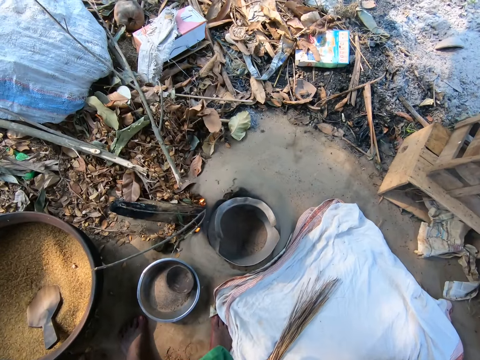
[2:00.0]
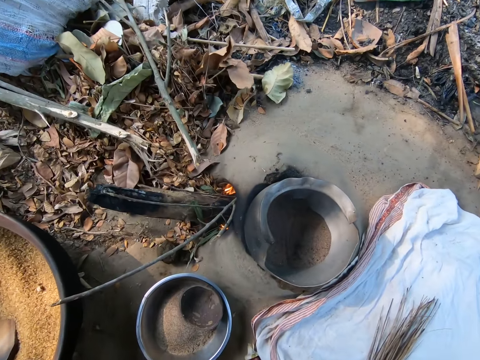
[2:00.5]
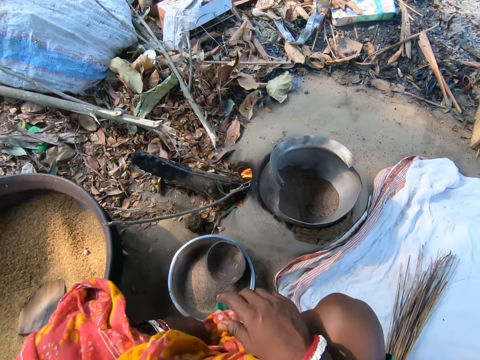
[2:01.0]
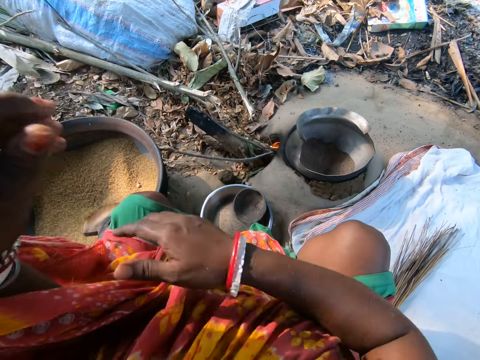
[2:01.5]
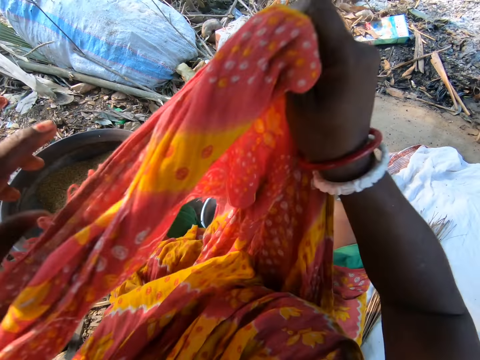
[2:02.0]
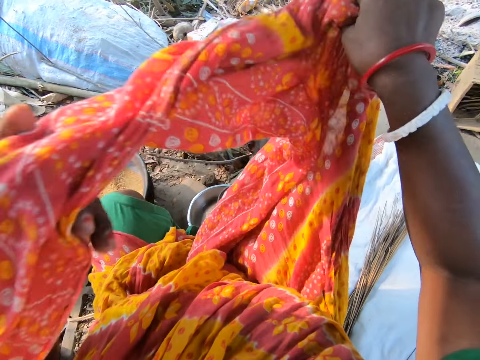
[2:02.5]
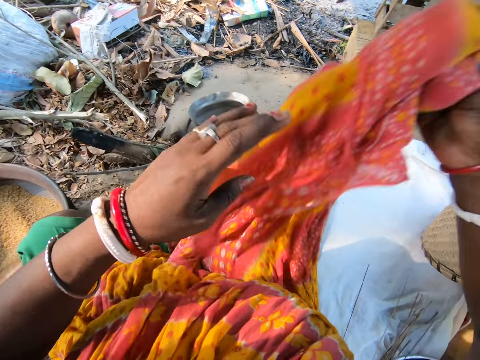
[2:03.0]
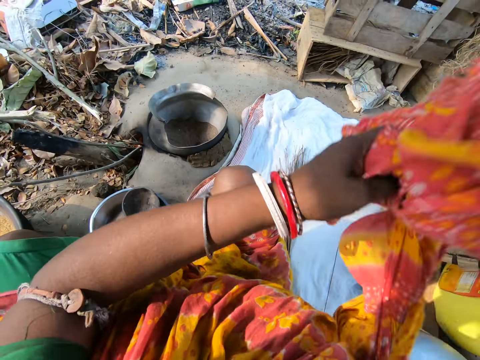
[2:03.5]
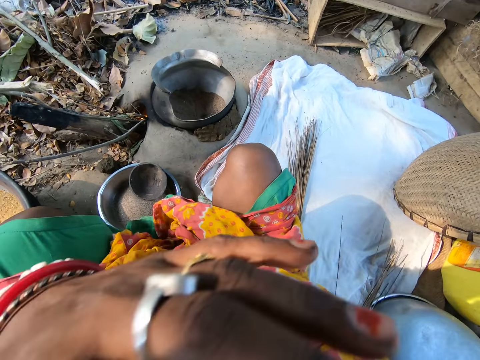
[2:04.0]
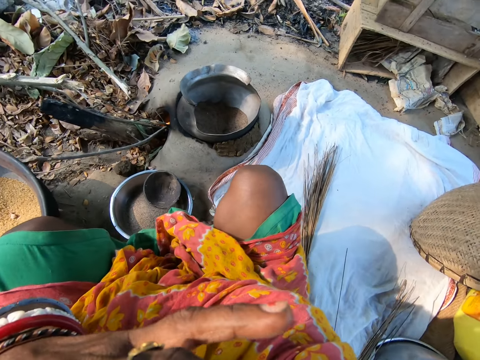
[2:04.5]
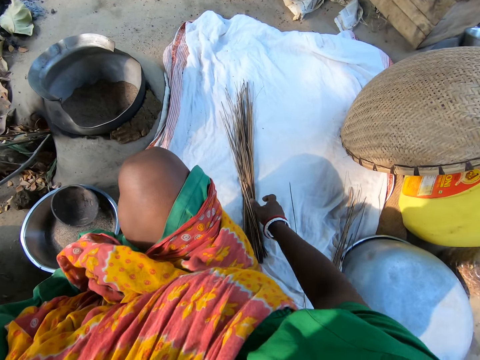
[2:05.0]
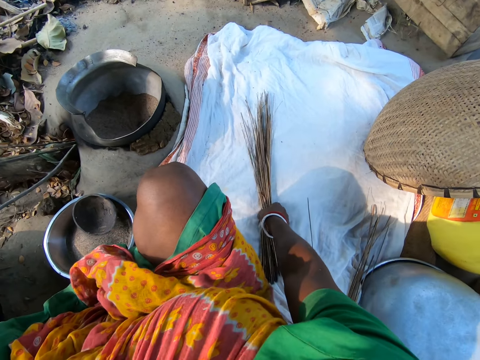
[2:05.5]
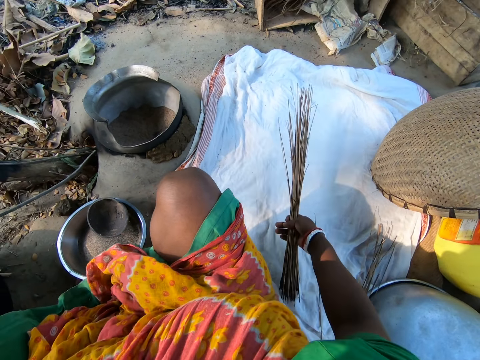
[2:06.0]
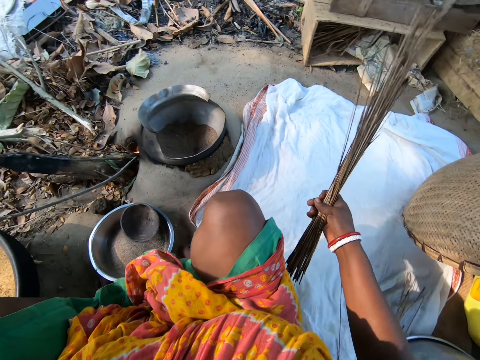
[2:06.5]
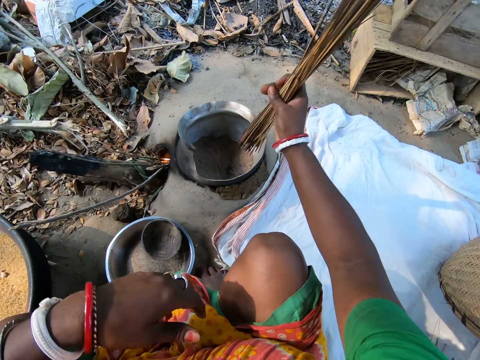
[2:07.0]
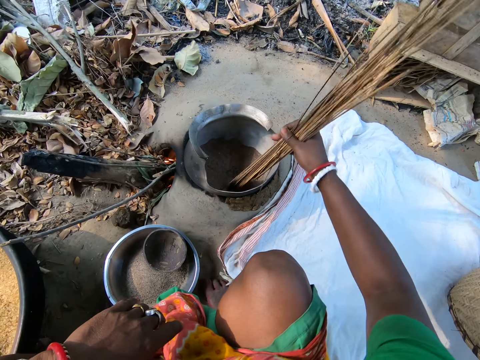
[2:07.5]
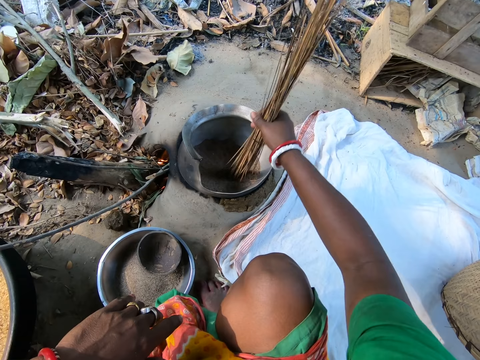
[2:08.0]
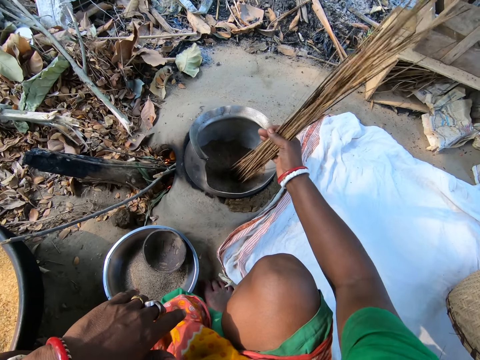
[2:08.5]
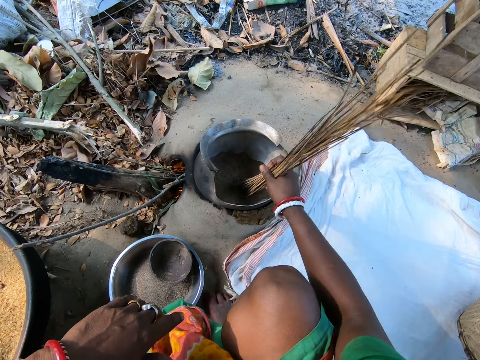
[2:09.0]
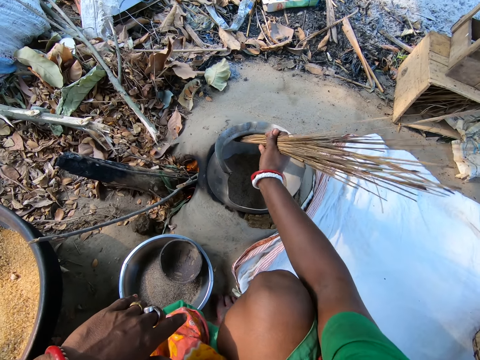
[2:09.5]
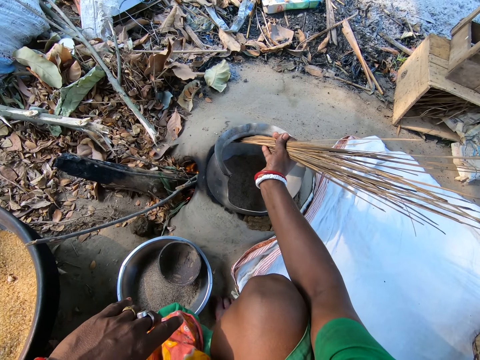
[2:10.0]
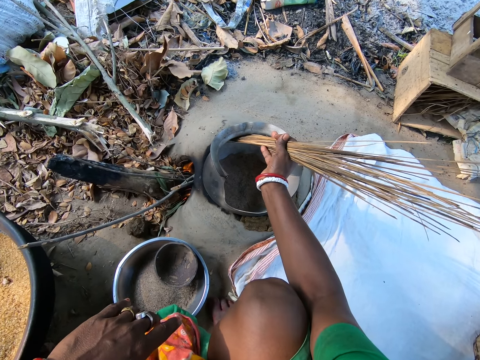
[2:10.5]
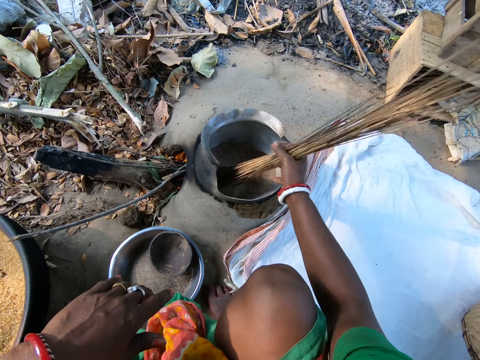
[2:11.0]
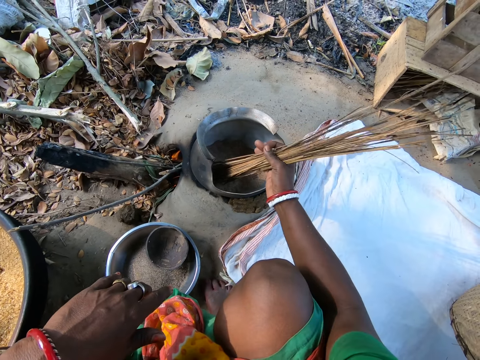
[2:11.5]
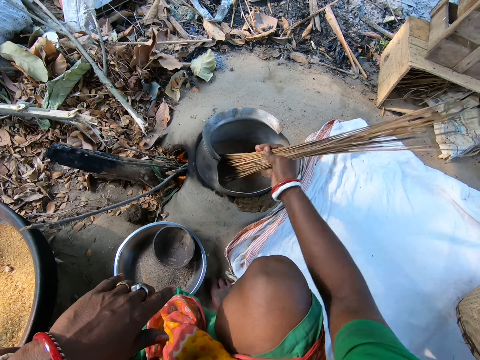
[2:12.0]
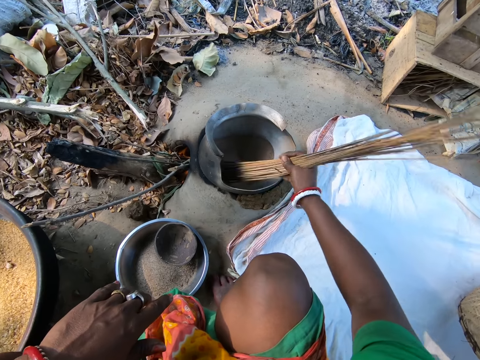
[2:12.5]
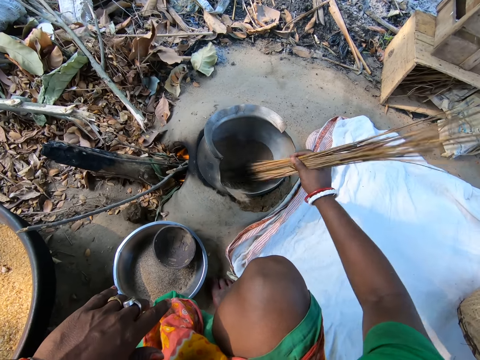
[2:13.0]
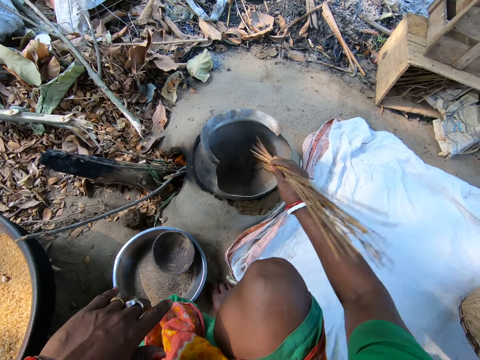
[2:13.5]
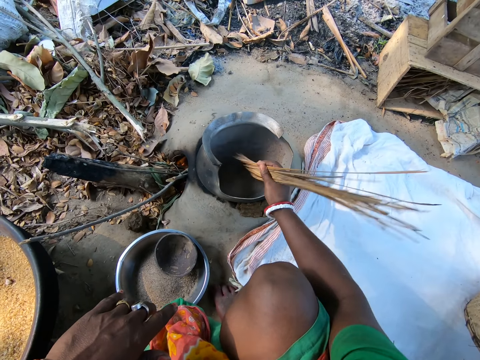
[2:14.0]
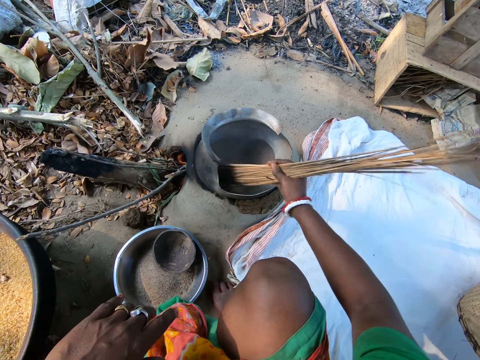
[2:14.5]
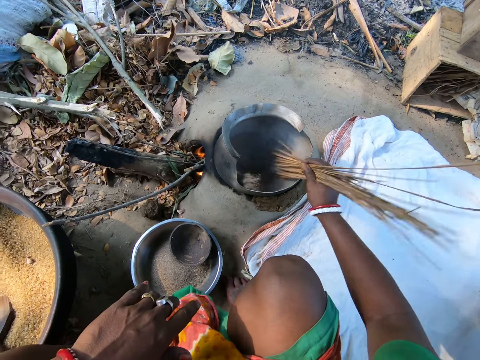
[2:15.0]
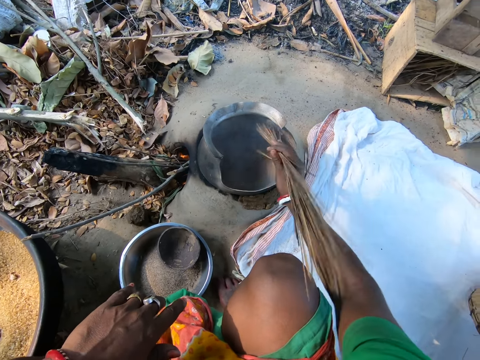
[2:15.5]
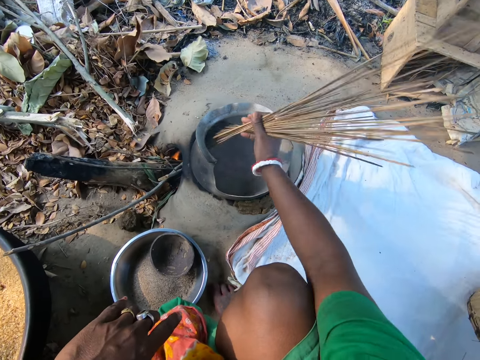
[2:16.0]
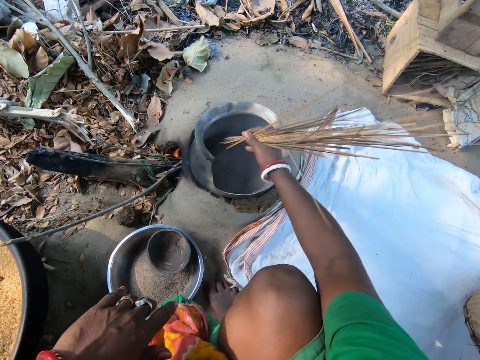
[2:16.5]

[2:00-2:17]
The camera wearer sits on a stool. She pulls a fabric with both hands. She adjusts her sari. She picks a bunch of sticks or broomstick from the ground. She stirs something in the cooking pot. She stirs the wheat with the broomstick.

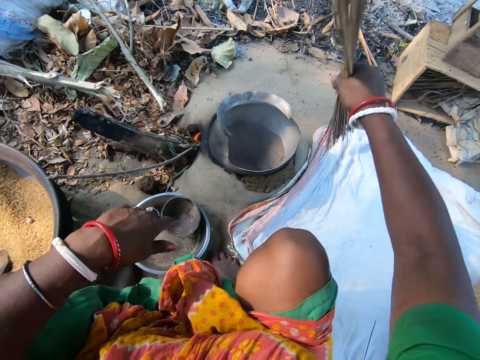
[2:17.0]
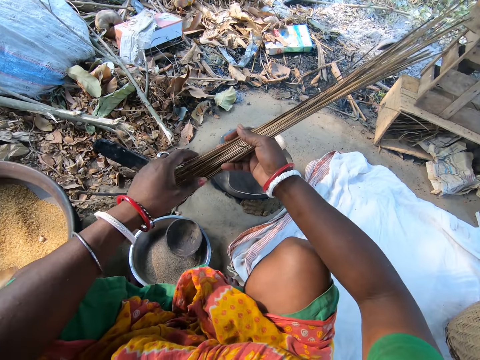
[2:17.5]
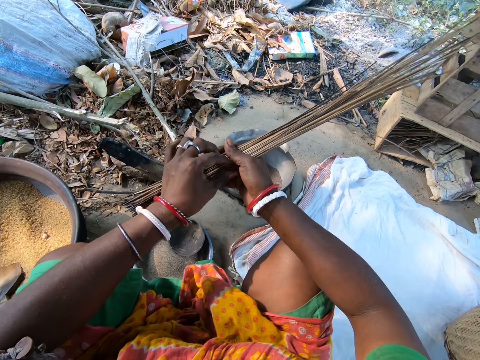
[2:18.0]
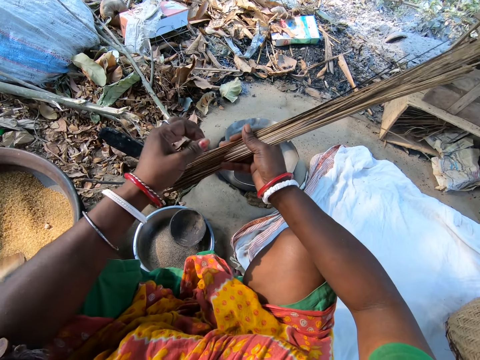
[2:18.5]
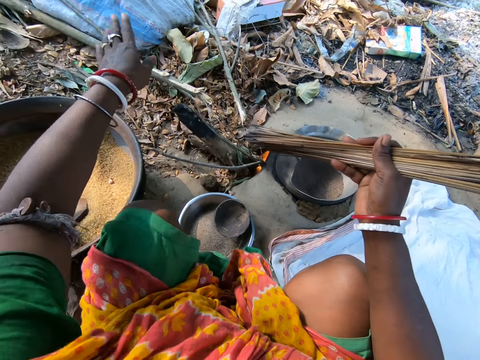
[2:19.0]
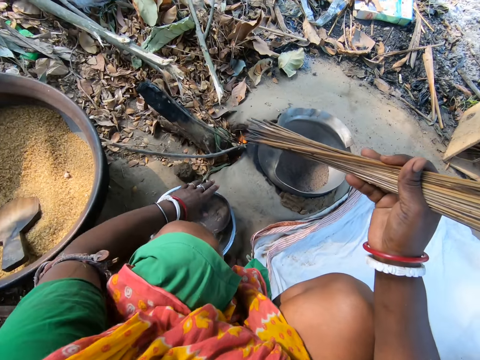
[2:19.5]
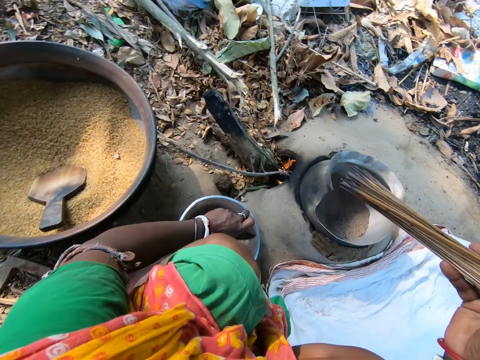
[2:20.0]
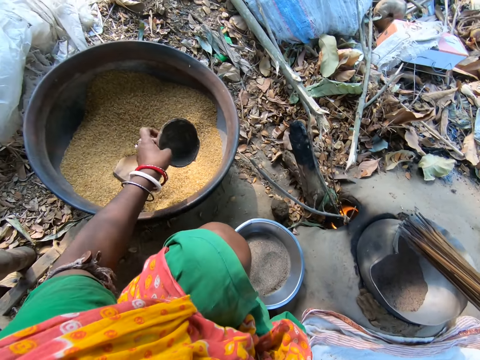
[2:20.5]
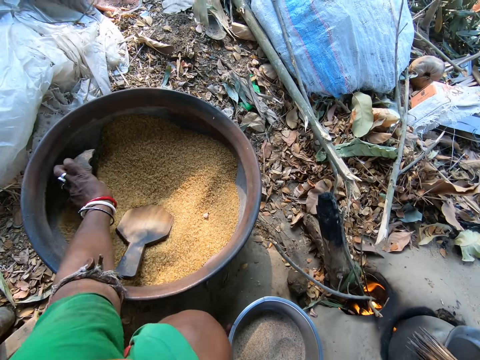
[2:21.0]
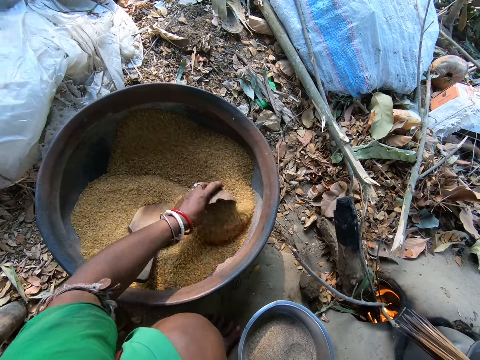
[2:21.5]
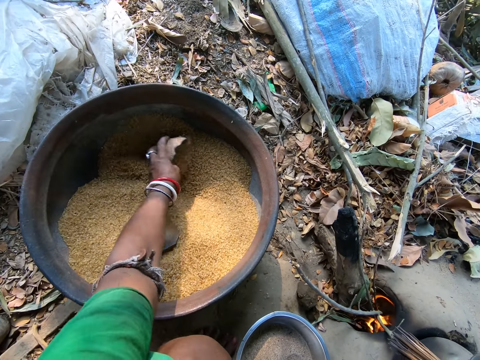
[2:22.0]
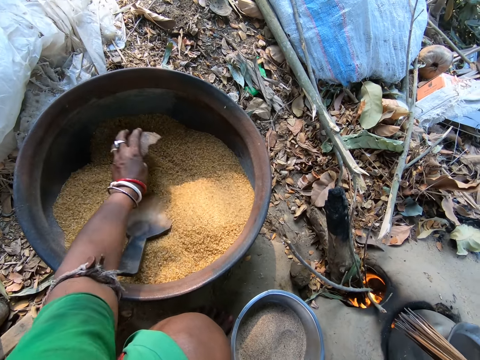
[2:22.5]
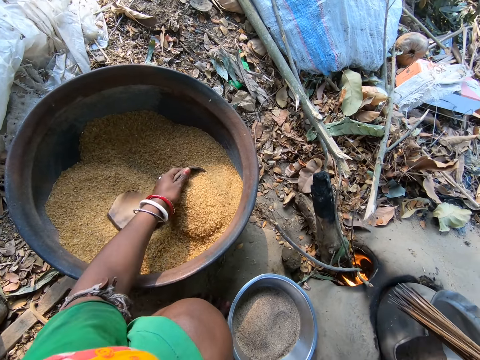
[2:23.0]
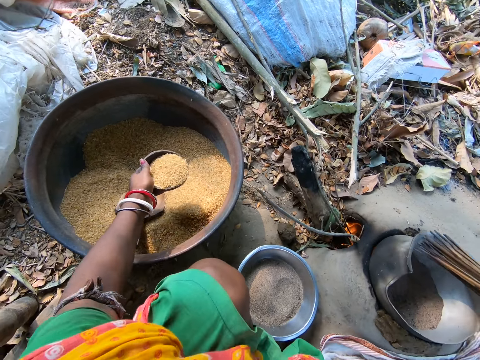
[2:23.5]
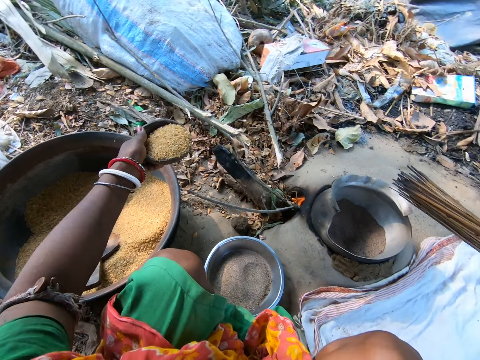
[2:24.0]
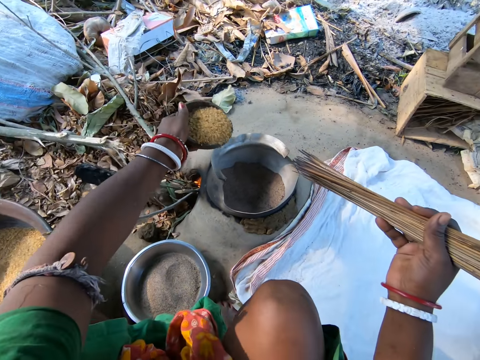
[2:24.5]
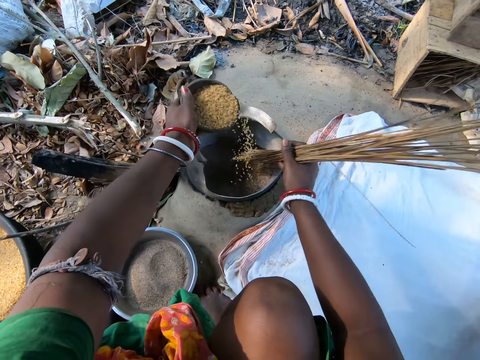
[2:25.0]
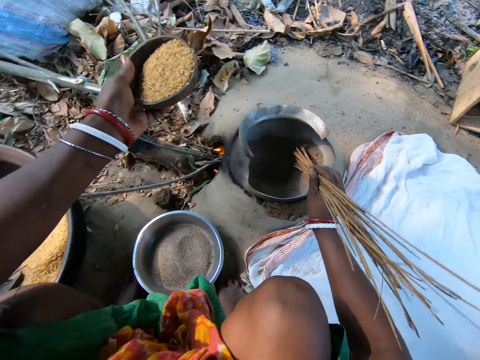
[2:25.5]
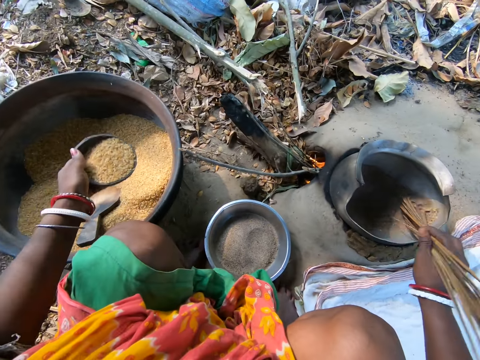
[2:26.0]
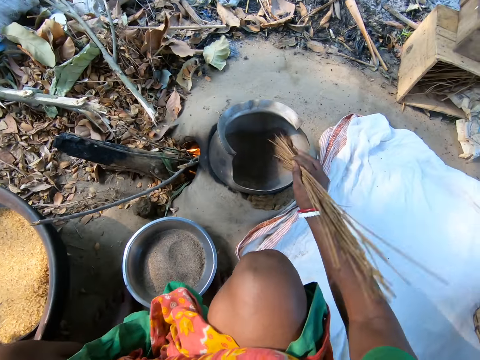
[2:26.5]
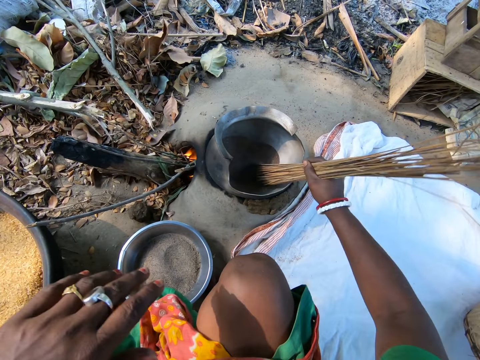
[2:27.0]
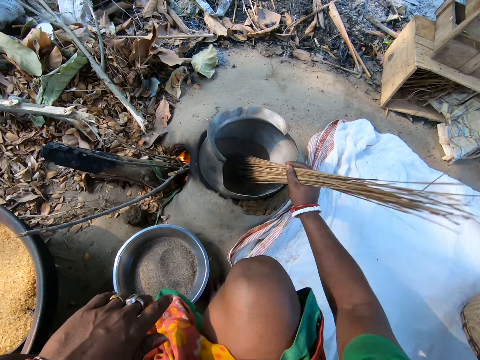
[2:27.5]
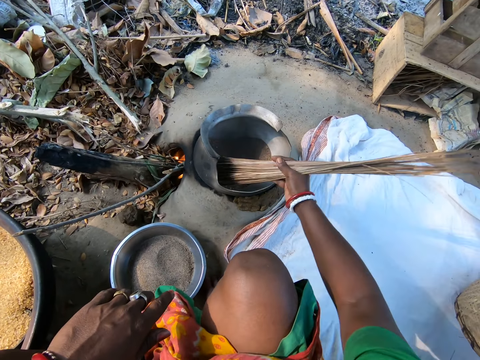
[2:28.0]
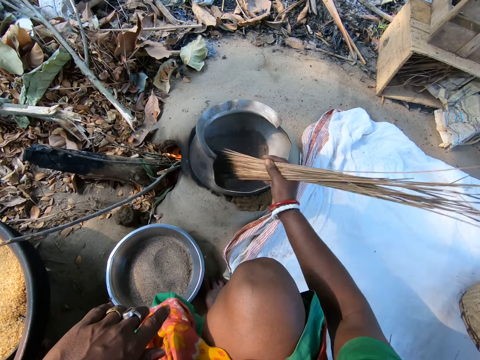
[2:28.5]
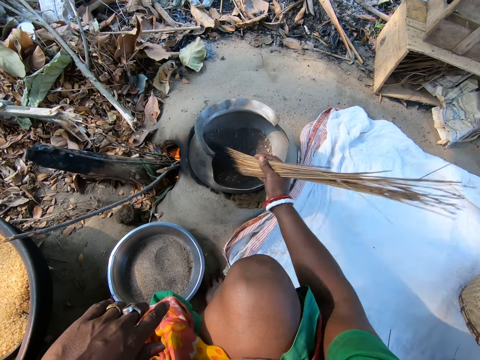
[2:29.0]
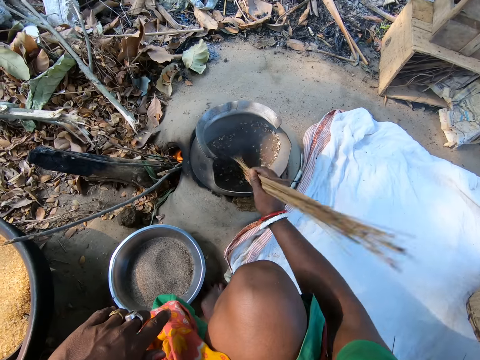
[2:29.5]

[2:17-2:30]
The camera wearer removes dirt from the bunch of sticks or broomstick. She picks a bowl with her left hand. She scoops wheat with the wooden bowl. She pours the wheat in the cooking pot. She puts the bowl of wheat aside. She stirs the wheat with the broomstick.
